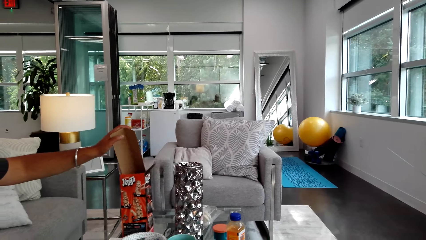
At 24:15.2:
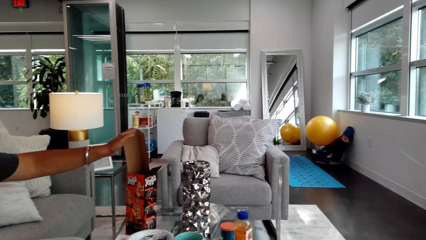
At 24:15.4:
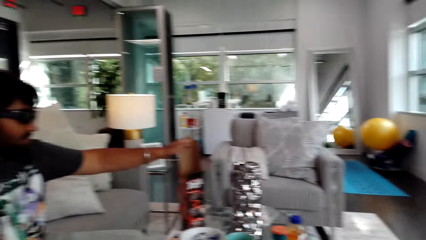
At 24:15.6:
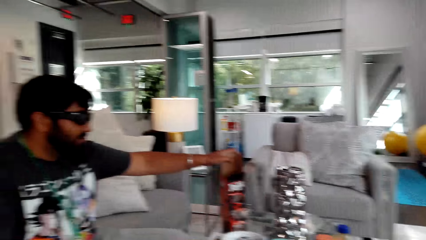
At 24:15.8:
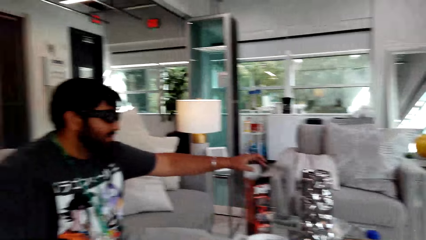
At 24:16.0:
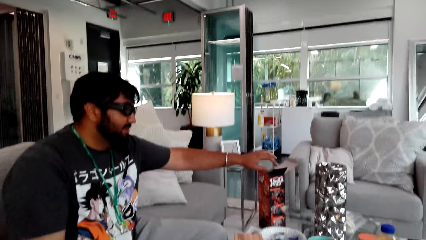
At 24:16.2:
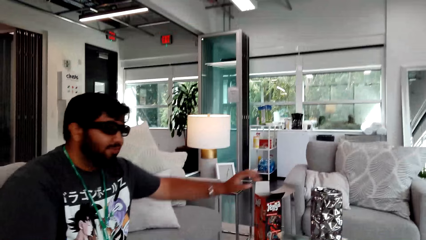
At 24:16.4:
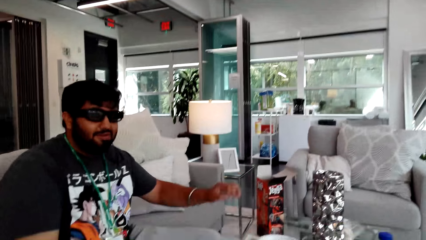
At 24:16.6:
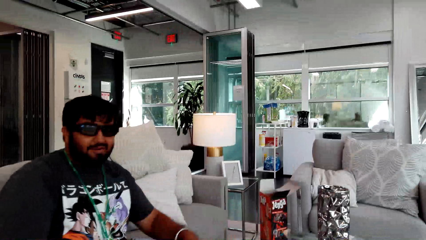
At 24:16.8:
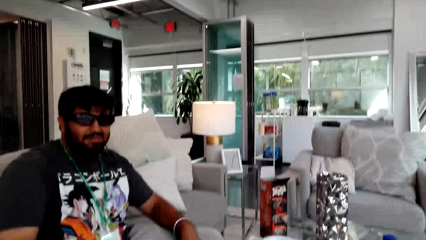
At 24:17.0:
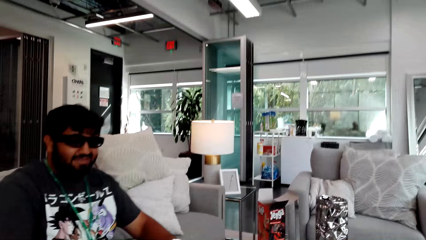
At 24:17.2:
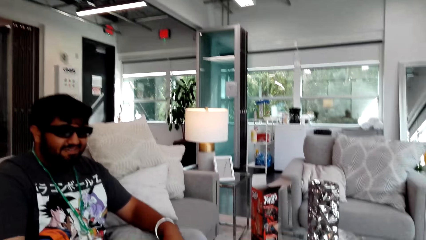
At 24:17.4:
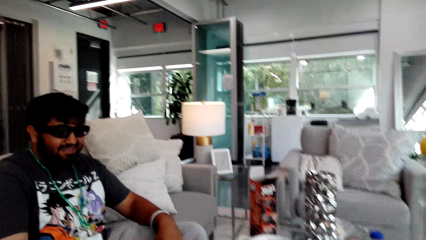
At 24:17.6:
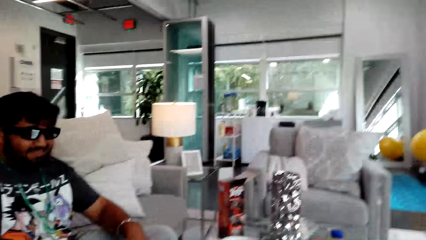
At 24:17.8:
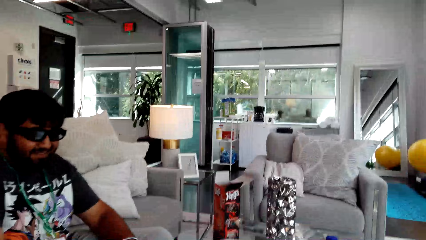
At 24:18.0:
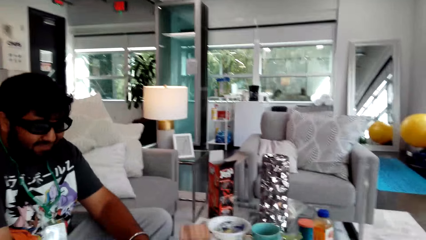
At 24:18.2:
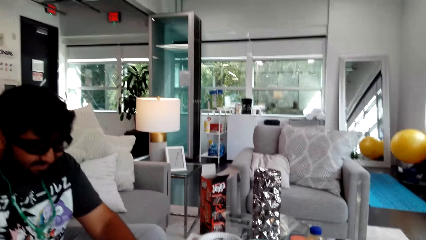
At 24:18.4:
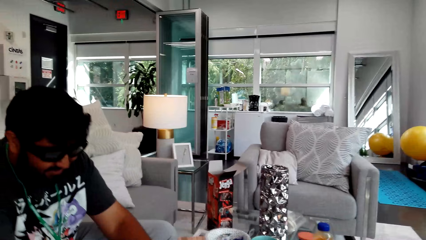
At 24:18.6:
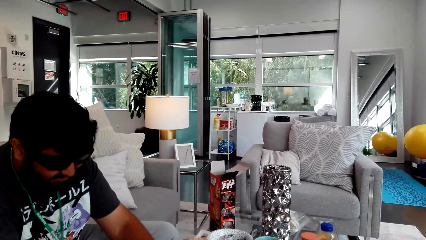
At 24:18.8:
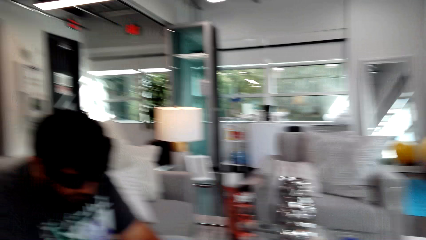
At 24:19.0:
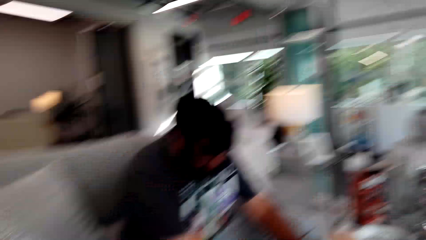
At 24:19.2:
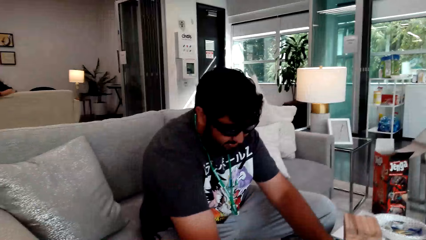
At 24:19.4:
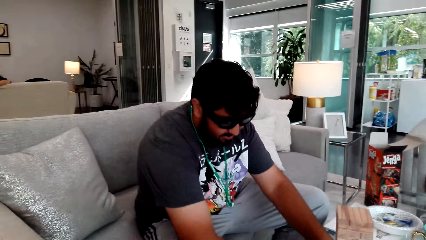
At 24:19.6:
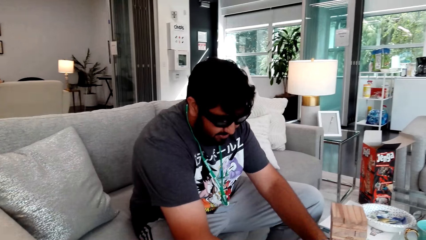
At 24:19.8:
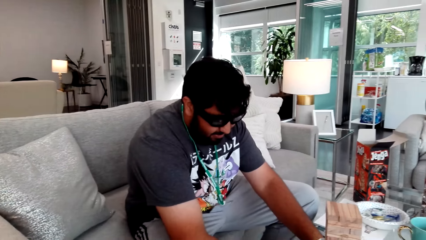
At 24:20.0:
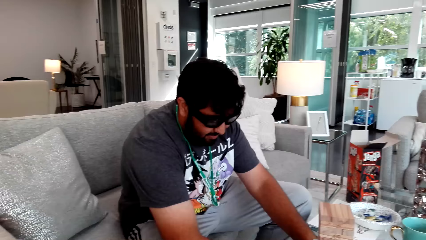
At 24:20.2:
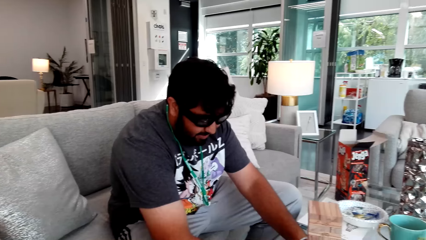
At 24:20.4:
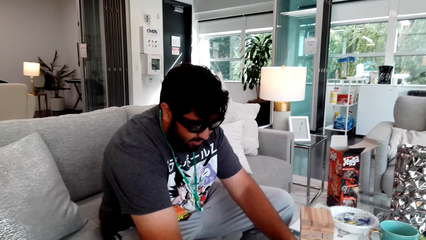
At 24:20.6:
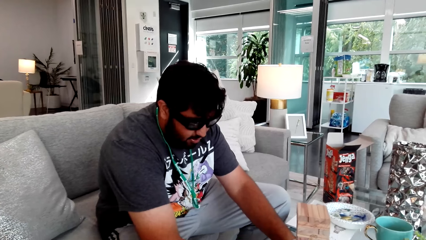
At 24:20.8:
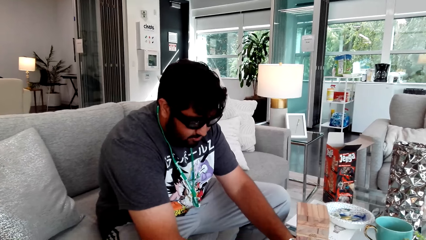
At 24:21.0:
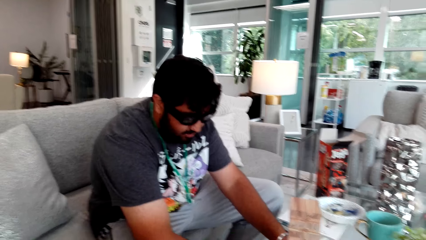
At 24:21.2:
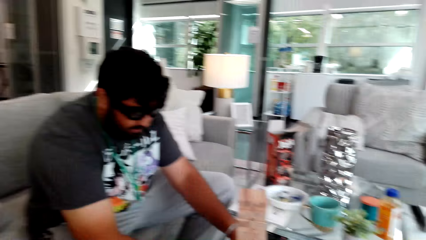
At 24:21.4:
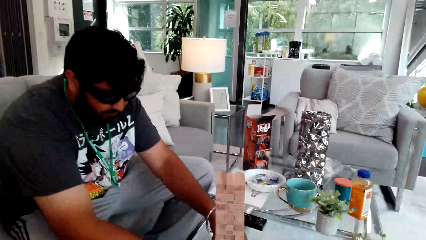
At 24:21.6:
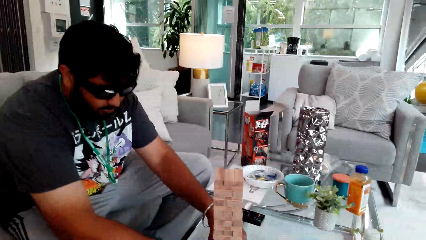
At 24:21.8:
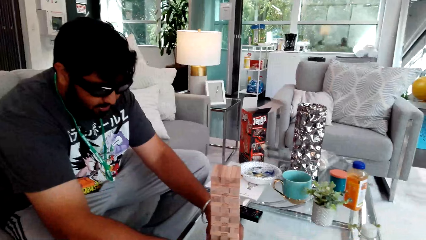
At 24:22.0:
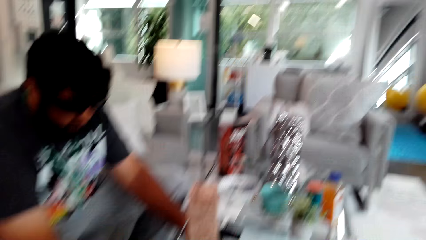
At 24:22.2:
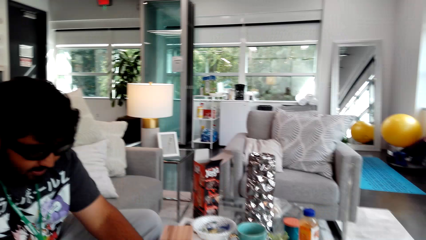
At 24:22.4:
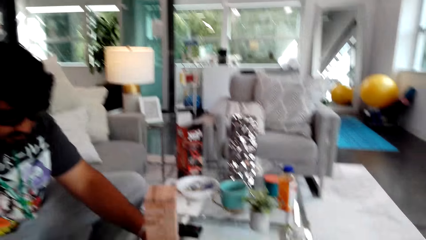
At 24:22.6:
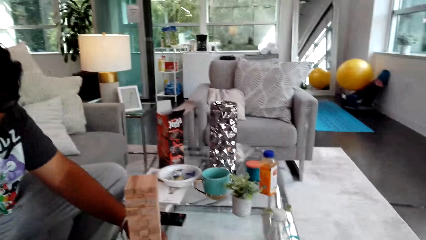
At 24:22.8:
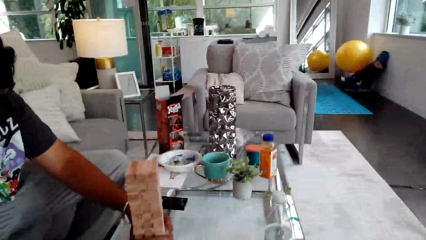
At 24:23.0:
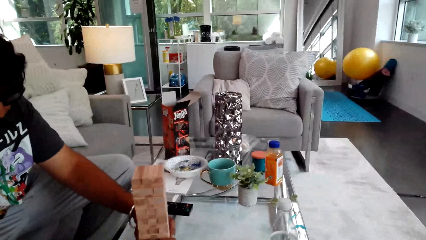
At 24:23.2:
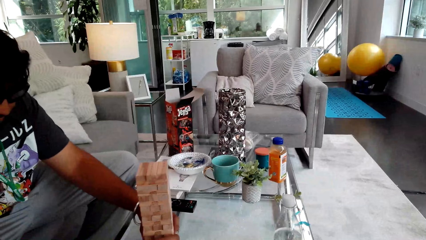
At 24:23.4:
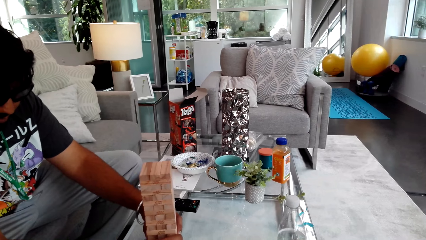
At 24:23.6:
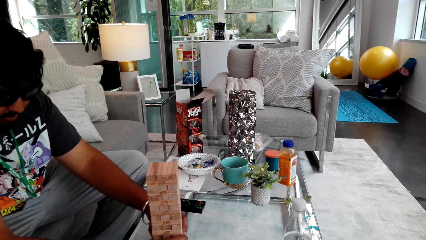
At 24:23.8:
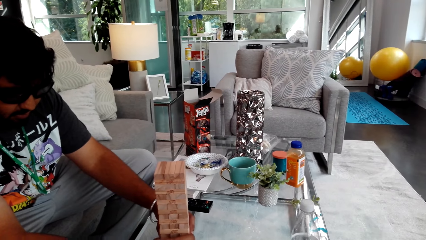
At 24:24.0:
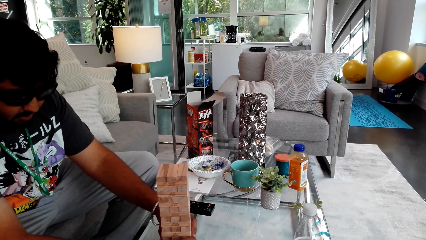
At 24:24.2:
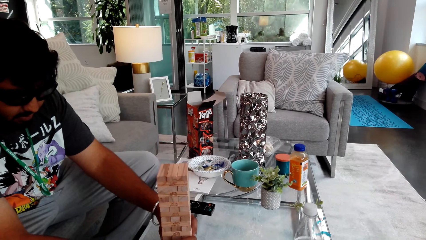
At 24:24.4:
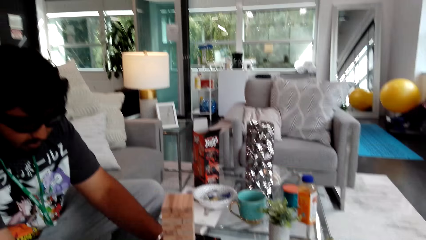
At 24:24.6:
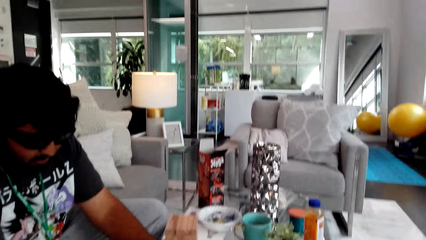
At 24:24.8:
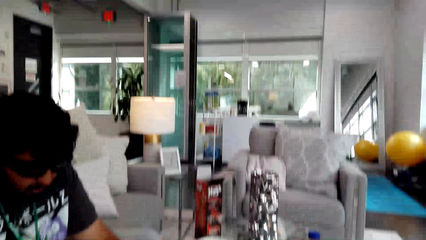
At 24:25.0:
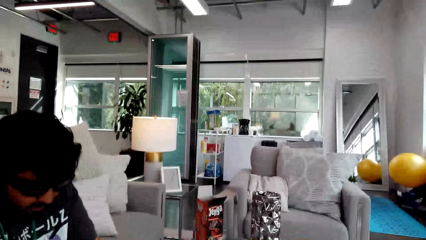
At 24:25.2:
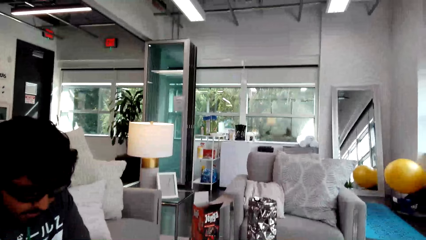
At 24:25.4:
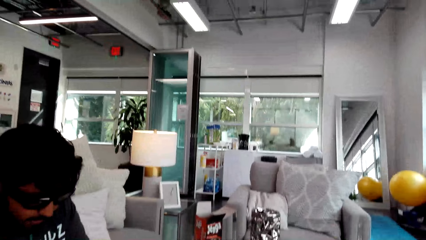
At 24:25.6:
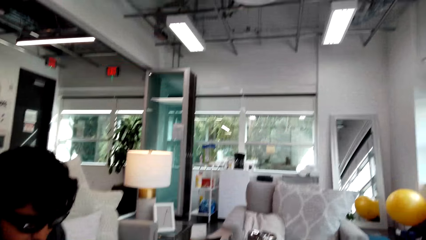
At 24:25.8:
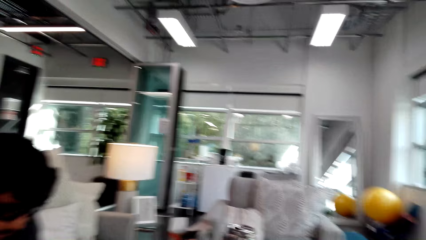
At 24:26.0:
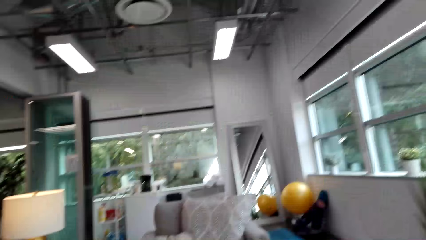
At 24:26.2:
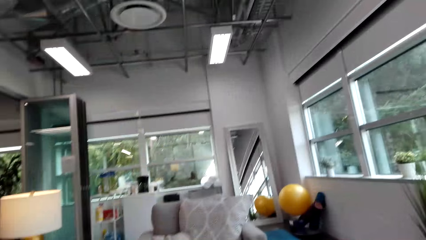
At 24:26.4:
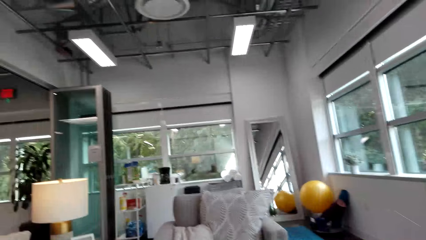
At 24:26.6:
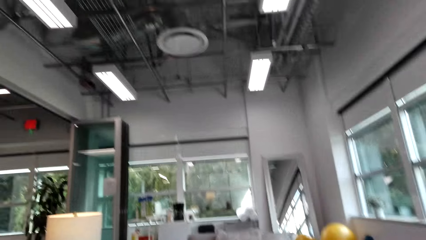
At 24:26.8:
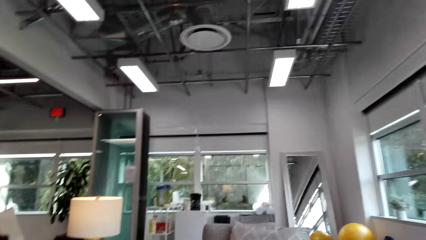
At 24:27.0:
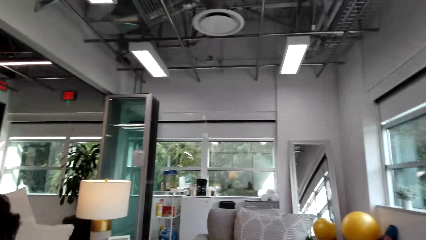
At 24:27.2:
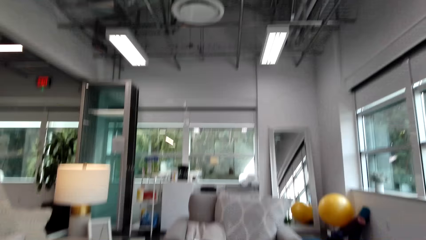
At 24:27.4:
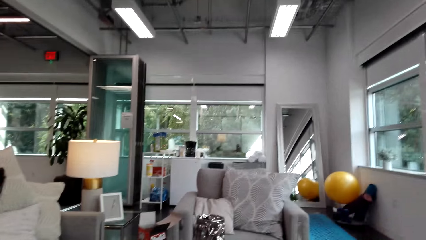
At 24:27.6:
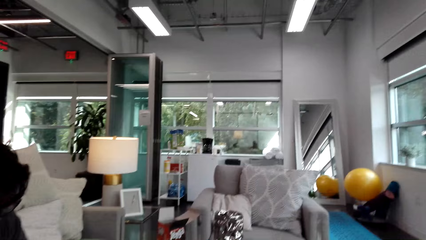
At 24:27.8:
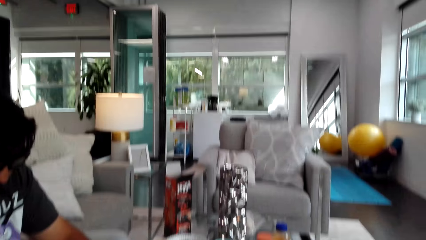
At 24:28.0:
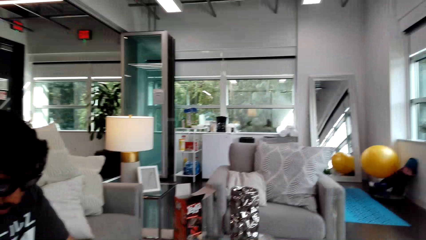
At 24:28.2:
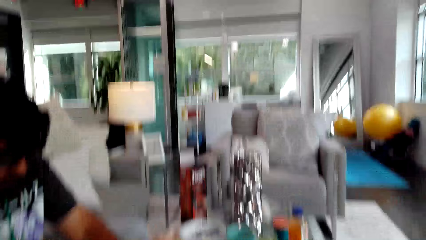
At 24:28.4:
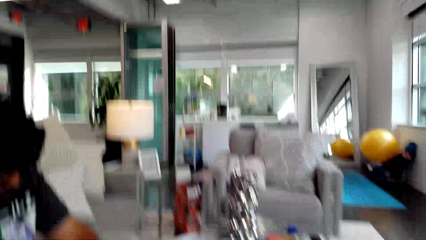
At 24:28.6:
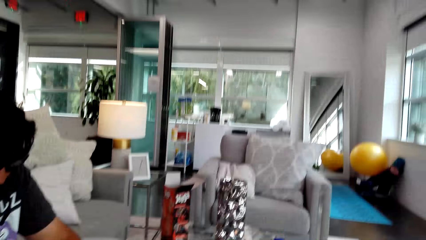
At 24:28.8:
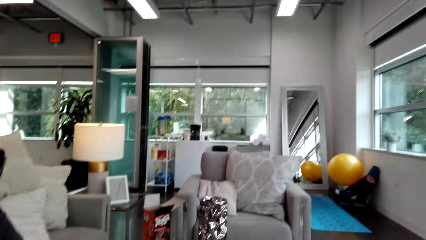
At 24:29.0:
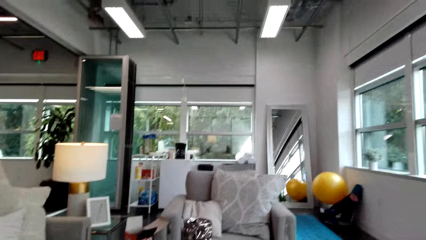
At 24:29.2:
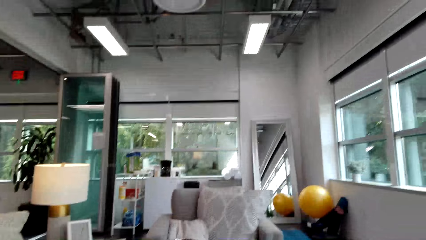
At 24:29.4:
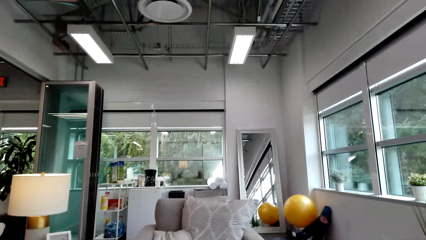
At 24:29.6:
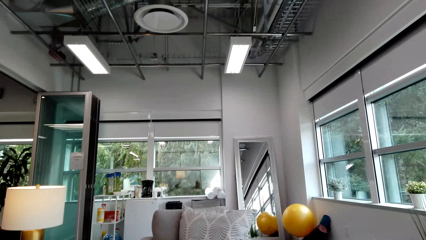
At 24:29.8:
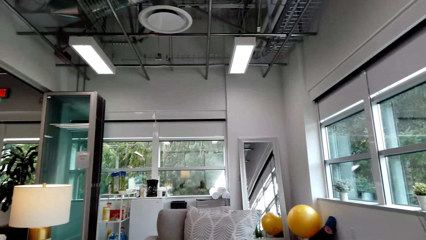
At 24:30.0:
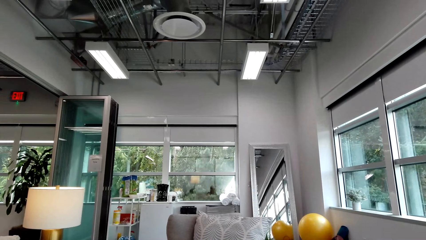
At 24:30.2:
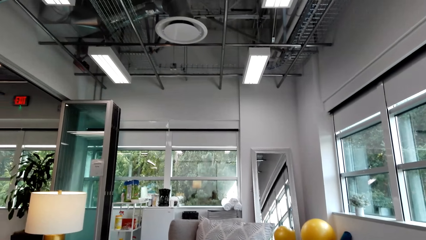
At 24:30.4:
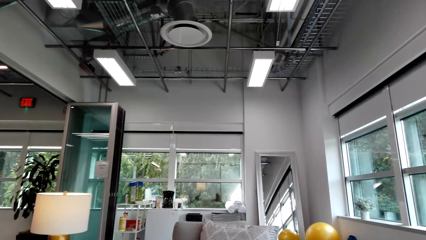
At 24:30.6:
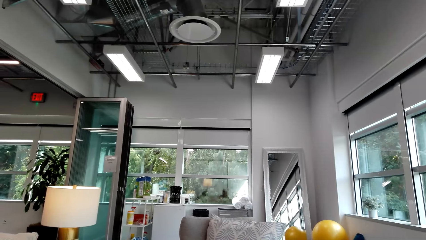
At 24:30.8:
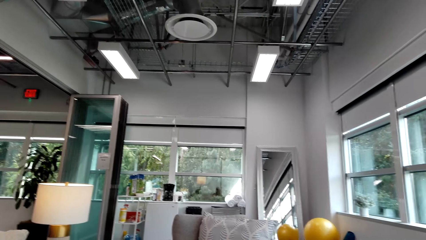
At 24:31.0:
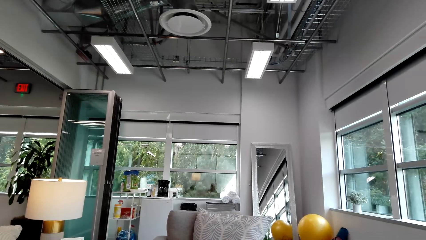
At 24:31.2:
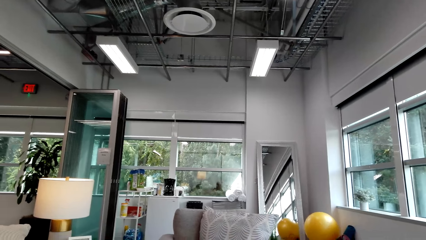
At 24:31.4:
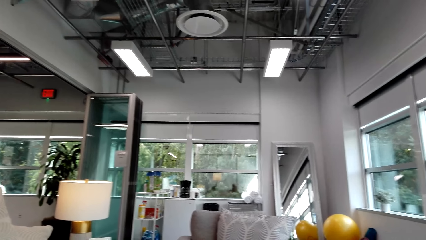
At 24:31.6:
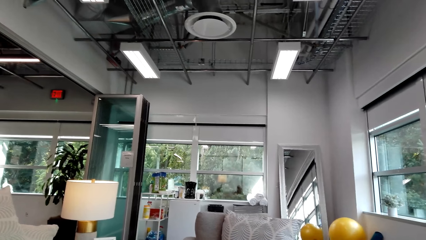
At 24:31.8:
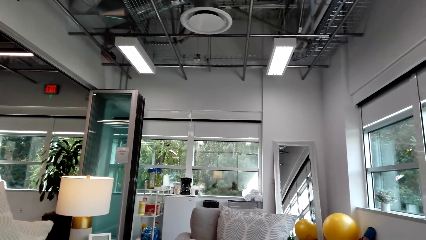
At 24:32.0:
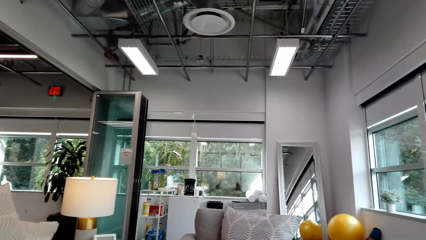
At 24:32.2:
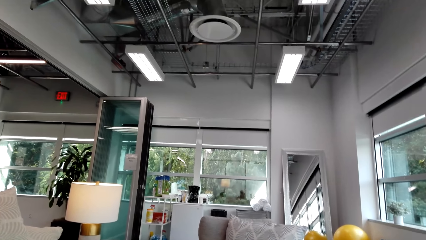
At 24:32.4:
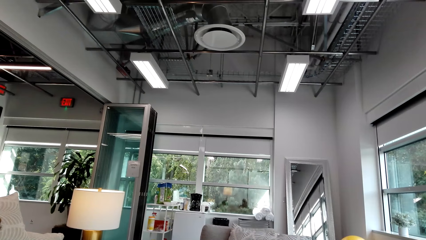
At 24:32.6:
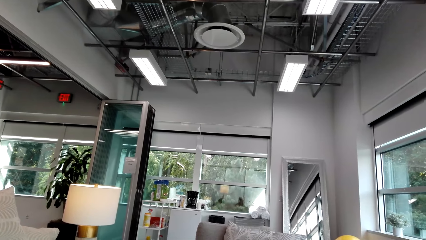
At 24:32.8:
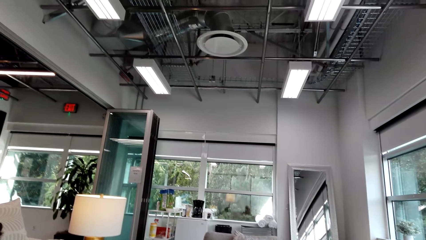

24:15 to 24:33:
A man talks to the camera wearer and puts a piece of the box in the box with his left hand. The camera wearer looks around. They talk to the man. They look around. The man talks to the camera wearer. The camera wearer looks around. They talk to the man. They look around.
